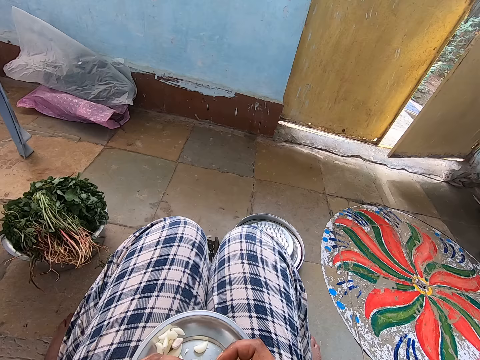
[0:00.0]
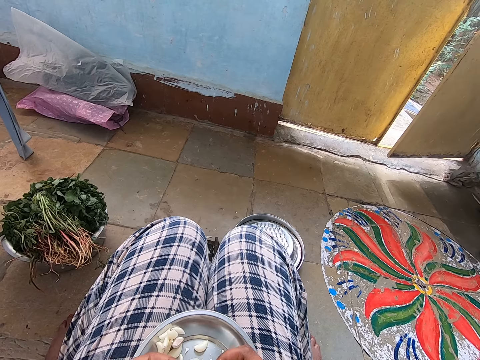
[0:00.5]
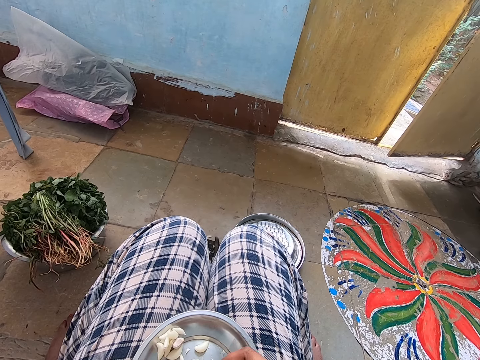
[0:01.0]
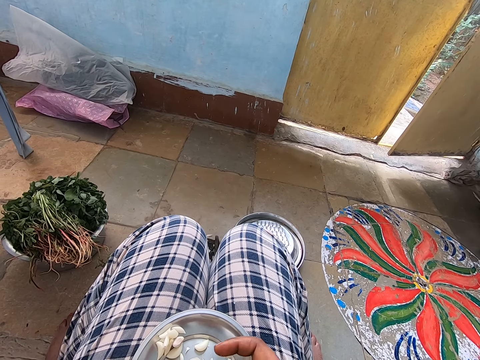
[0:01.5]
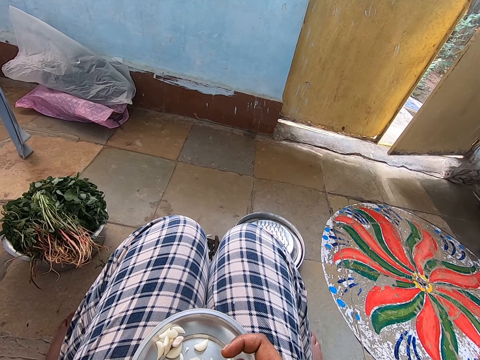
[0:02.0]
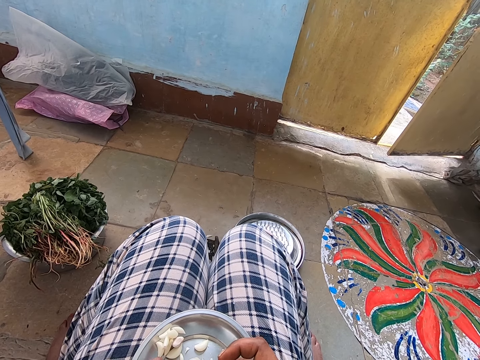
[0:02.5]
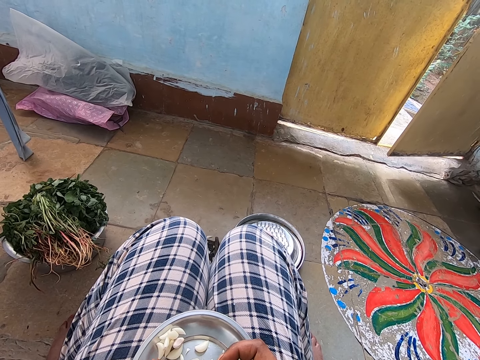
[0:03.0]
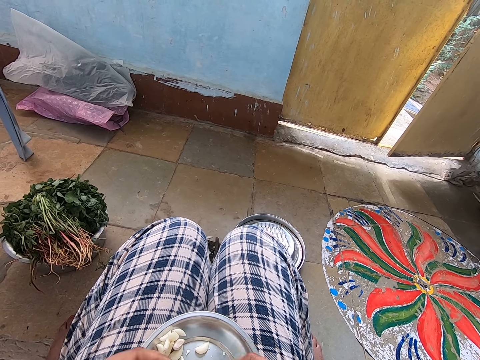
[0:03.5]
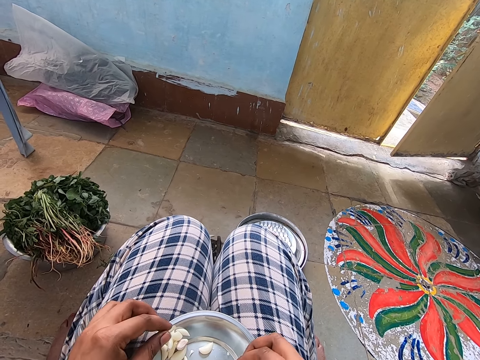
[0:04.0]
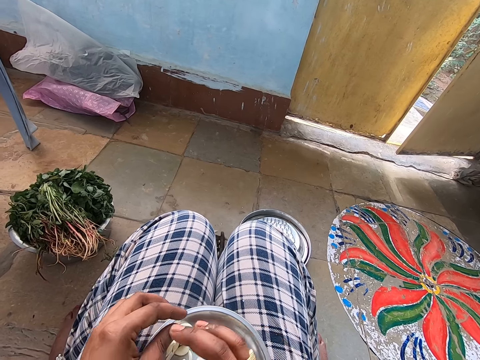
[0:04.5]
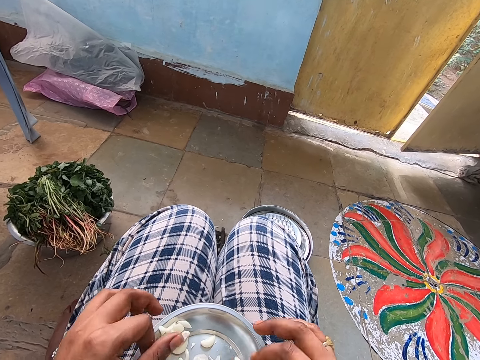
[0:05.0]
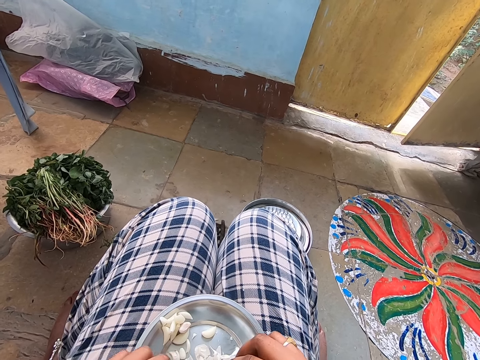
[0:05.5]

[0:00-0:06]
The camera wearer peels garlic.

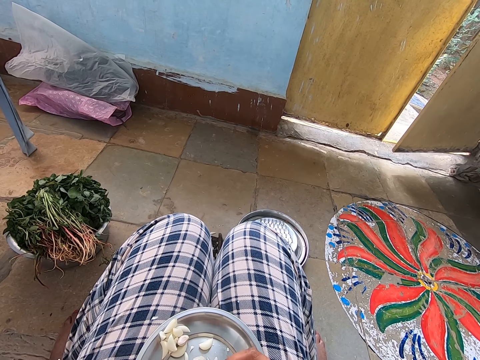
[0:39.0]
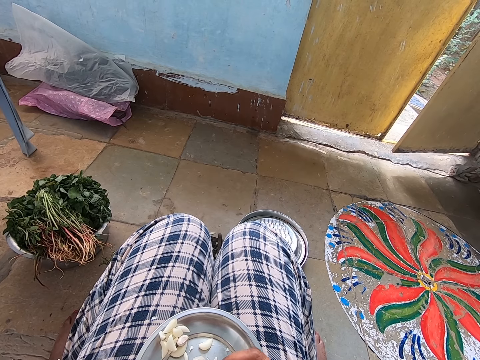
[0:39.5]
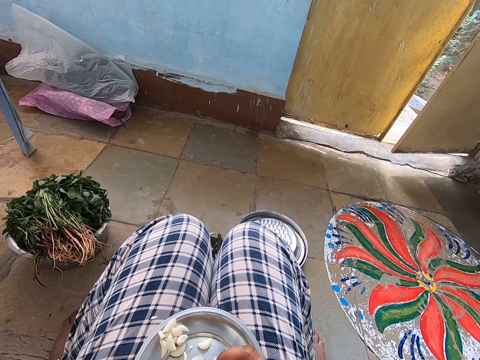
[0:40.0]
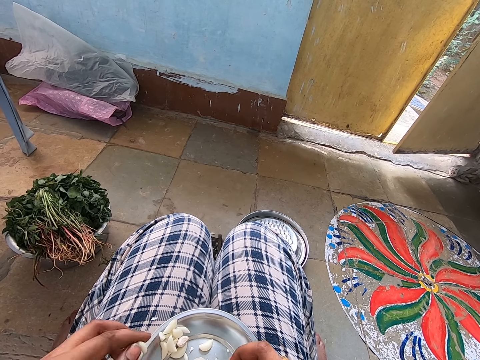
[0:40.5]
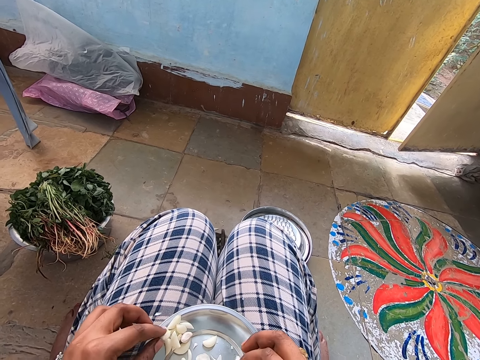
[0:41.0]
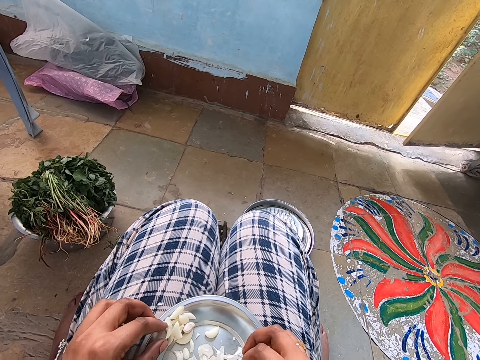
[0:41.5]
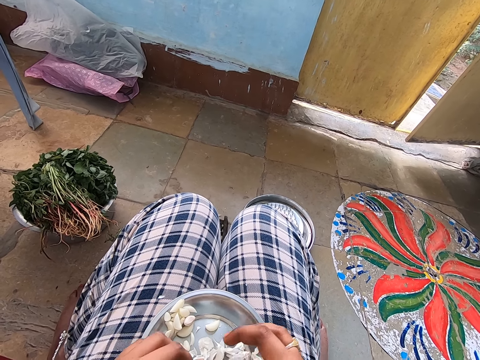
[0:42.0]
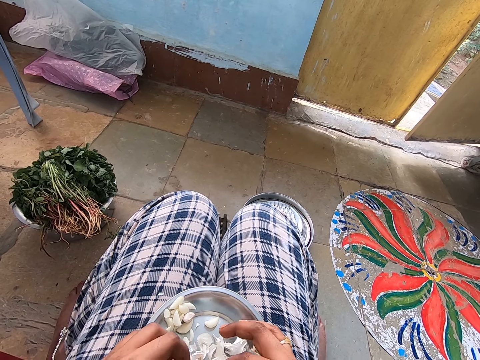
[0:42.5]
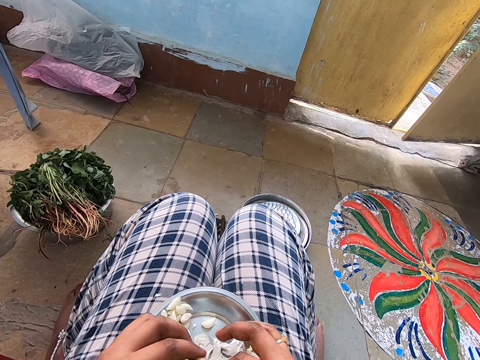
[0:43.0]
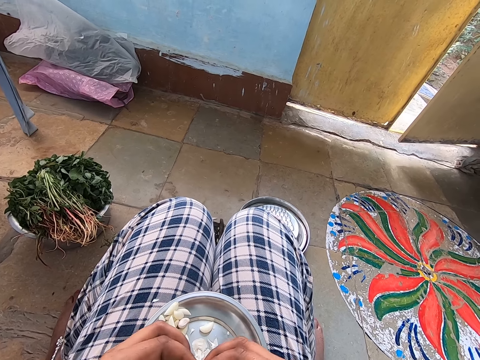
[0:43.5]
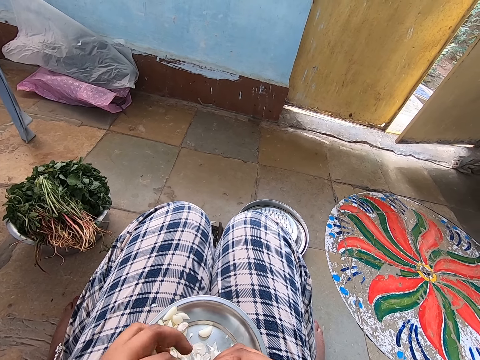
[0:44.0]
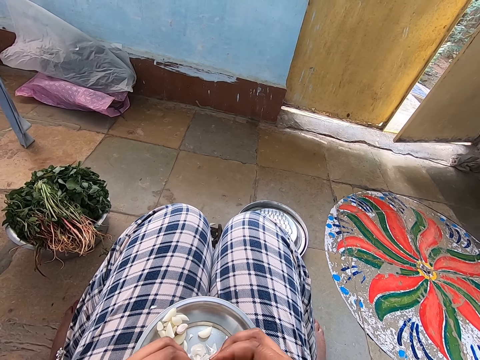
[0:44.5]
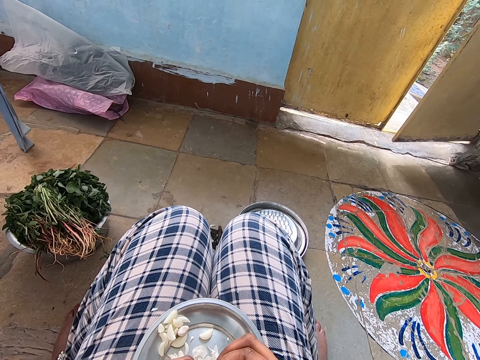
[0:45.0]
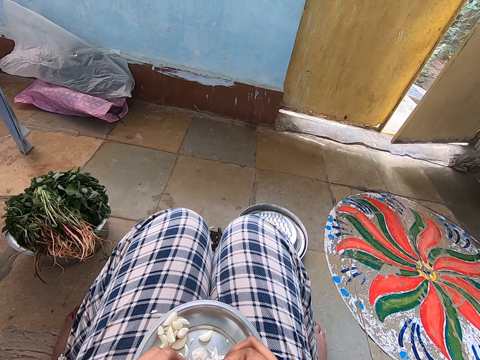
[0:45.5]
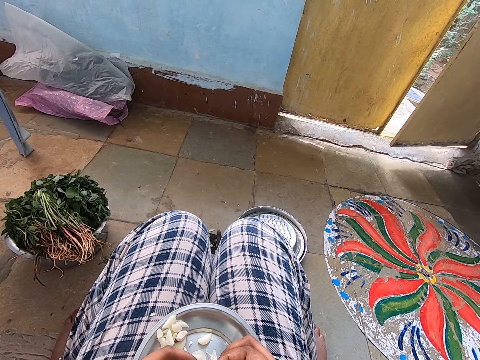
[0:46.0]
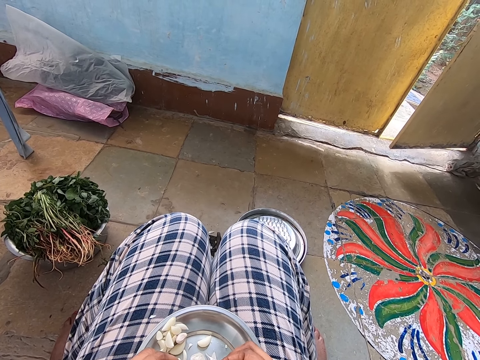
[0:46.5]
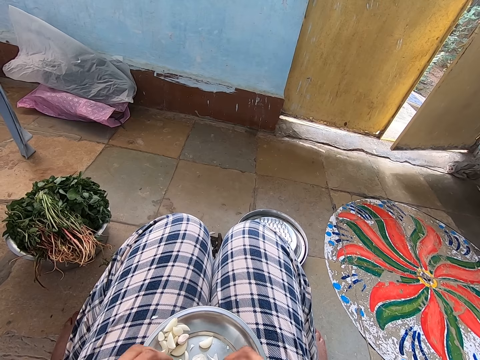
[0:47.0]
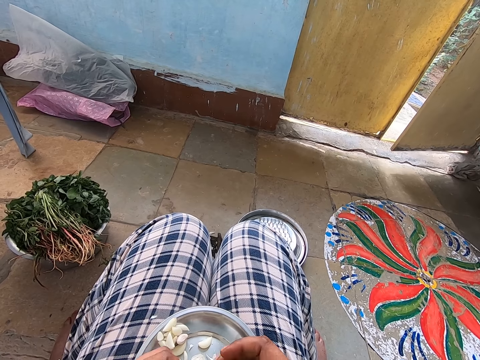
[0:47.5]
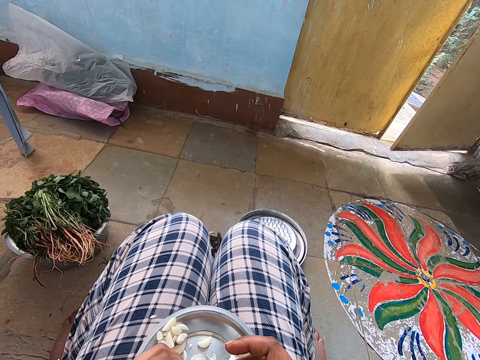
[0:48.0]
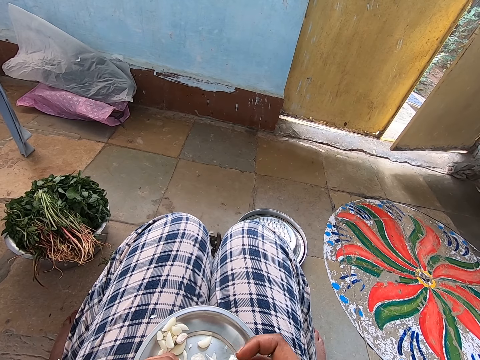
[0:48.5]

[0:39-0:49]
The camera wearer places the garlic on the plate. They pick the garlic, and peel the garlic.

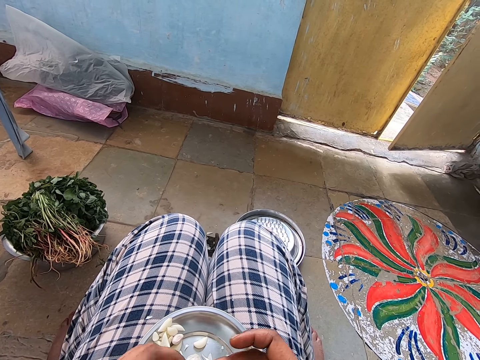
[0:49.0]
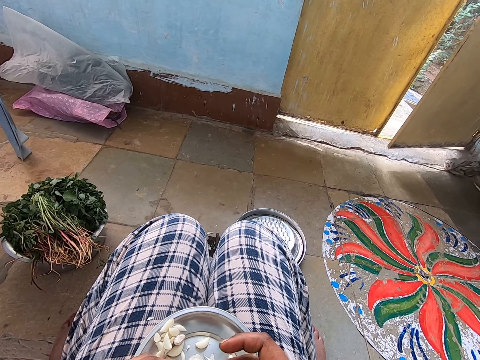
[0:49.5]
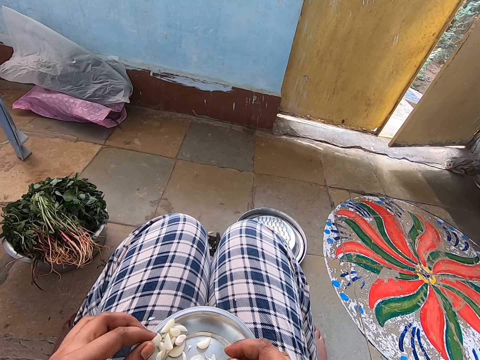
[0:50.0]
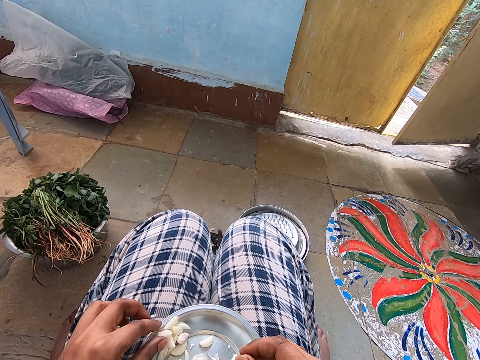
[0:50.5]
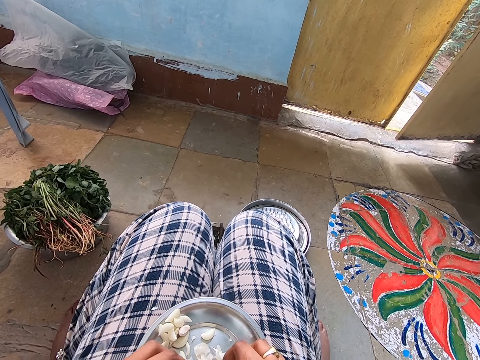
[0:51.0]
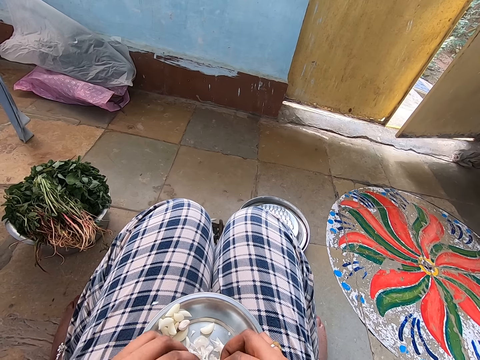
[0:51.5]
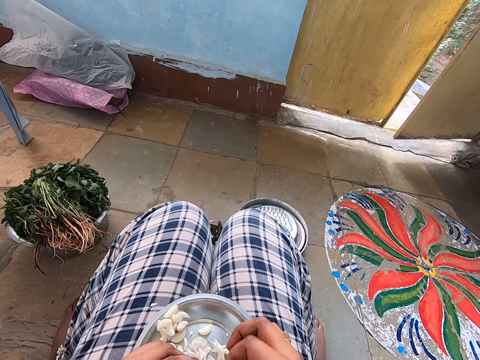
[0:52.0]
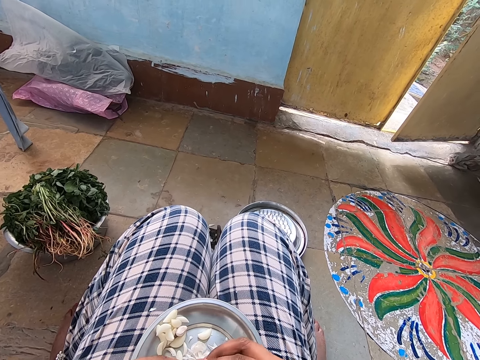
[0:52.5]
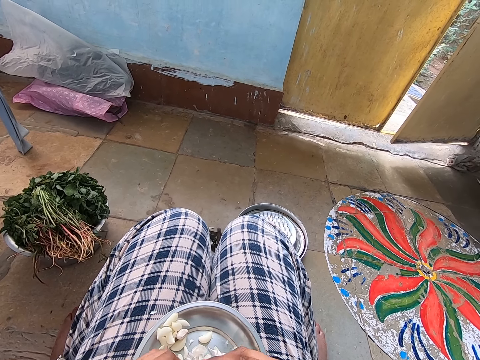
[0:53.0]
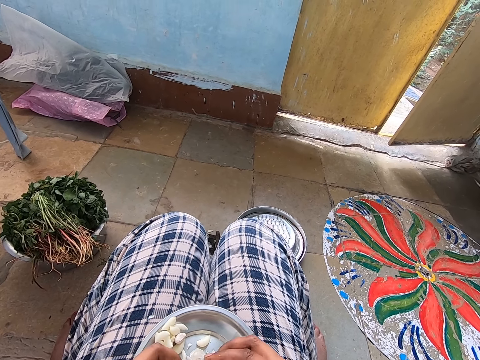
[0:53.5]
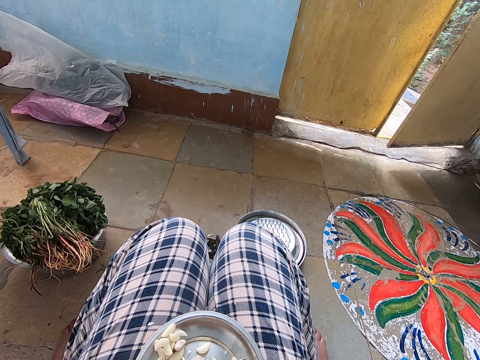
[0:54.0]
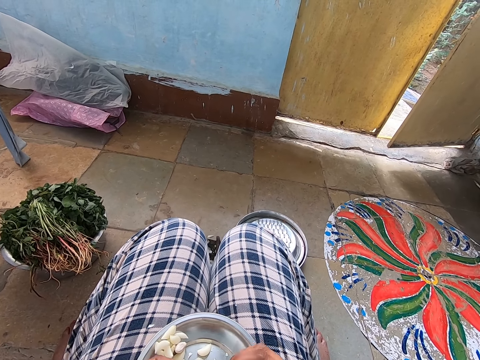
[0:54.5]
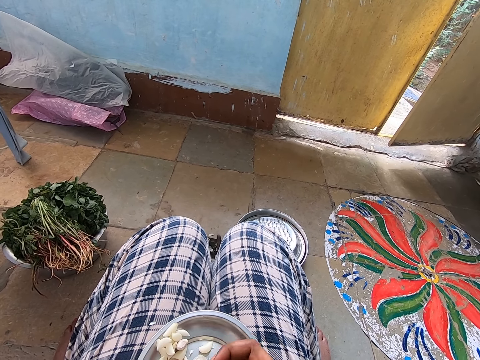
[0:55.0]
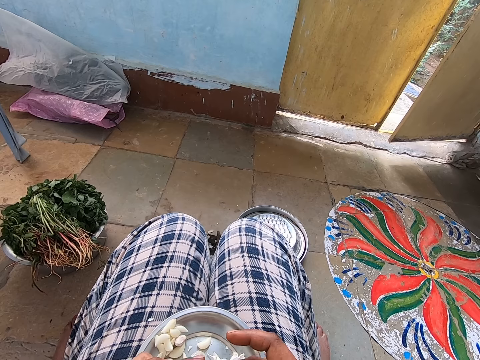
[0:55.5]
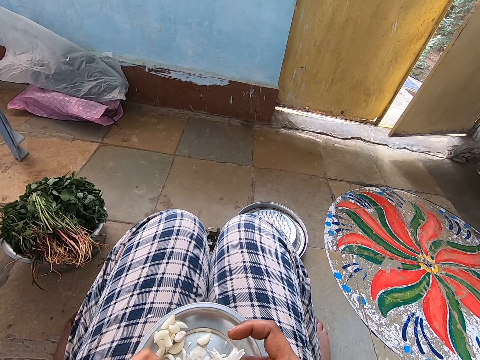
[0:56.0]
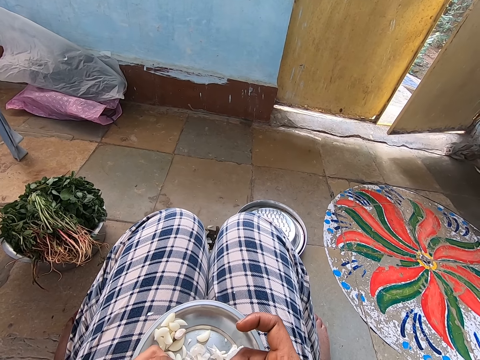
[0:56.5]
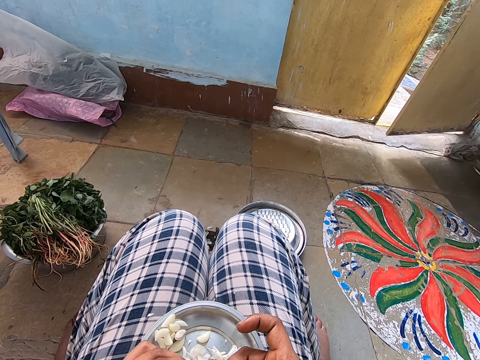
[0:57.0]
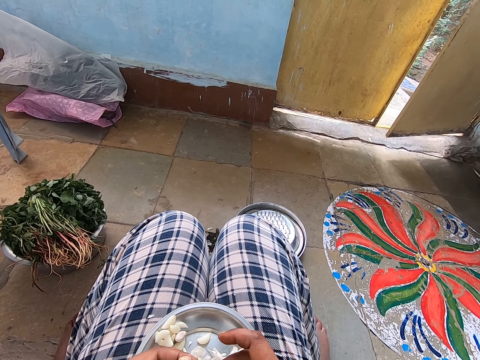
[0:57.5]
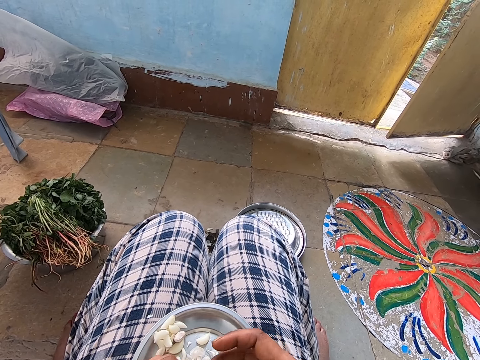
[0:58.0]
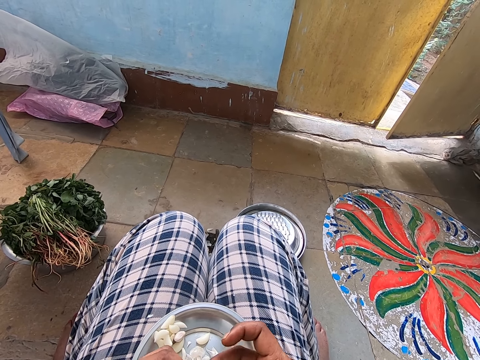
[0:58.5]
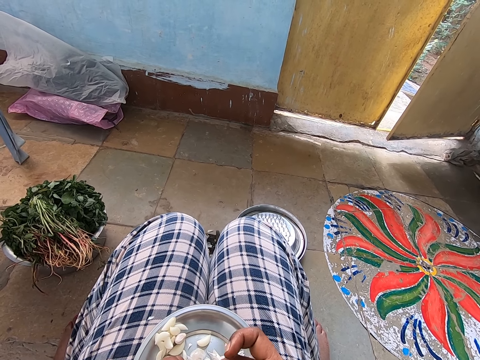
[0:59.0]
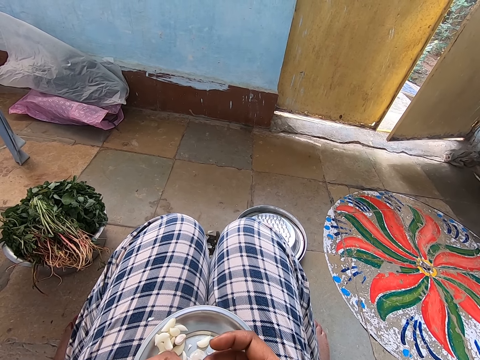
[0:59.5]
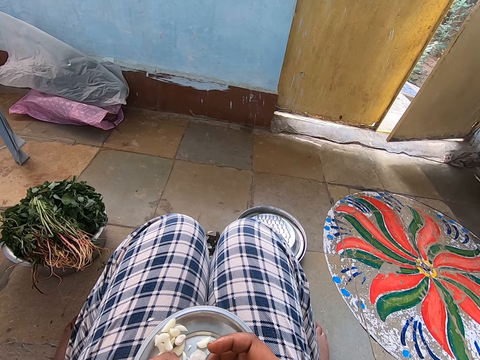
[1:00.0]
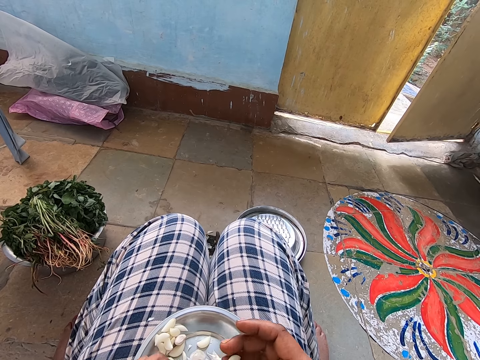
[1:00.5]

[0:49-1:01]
The camera wearer places the garlic on the plate. They pick the garlic, and peel the garlic.
